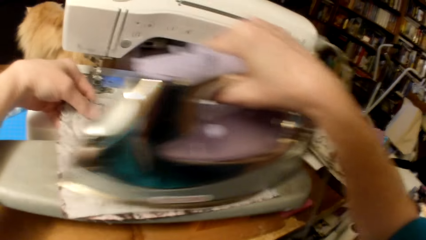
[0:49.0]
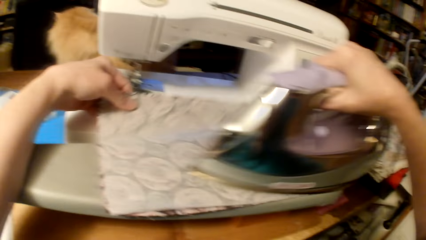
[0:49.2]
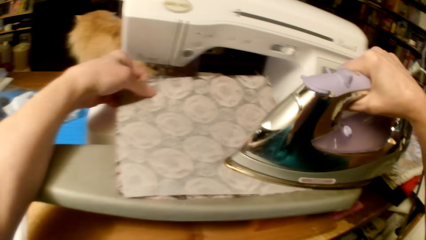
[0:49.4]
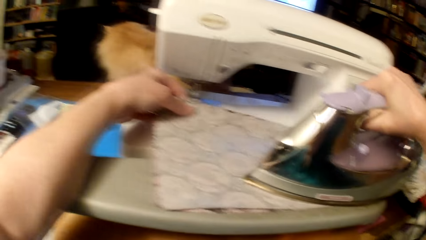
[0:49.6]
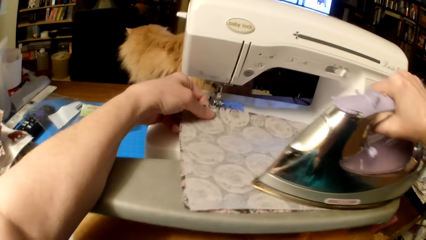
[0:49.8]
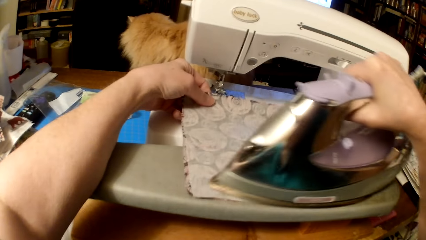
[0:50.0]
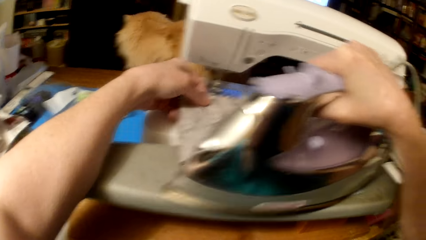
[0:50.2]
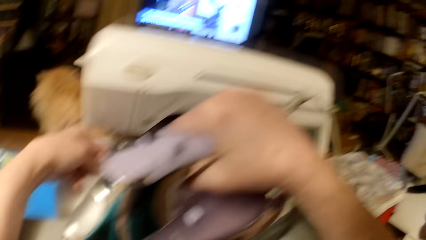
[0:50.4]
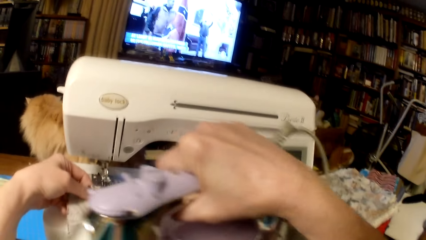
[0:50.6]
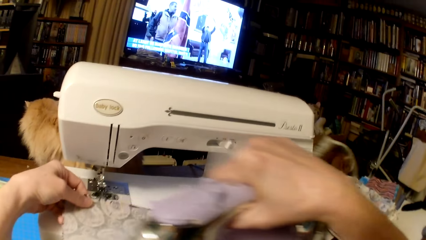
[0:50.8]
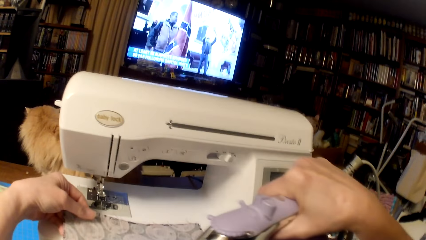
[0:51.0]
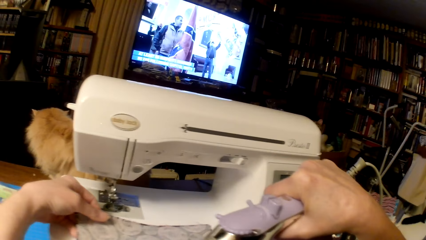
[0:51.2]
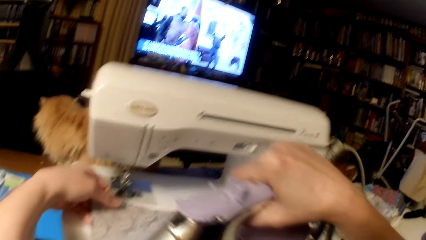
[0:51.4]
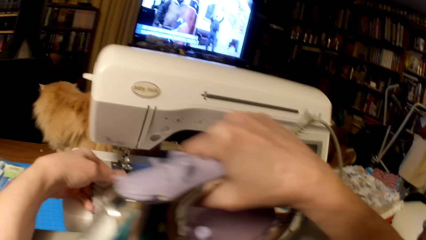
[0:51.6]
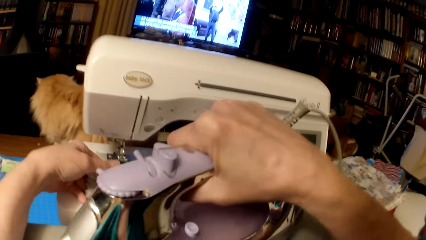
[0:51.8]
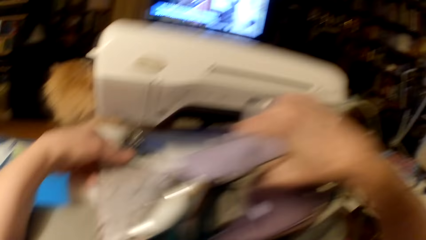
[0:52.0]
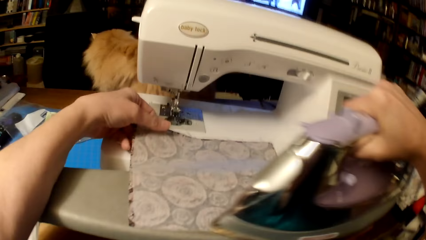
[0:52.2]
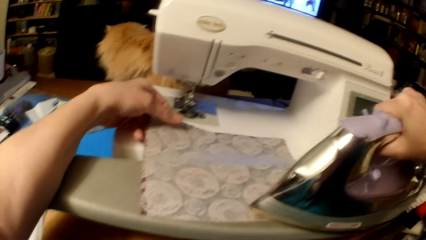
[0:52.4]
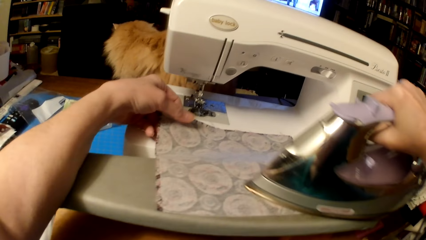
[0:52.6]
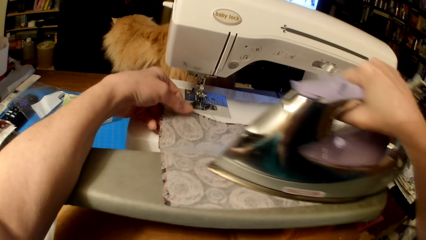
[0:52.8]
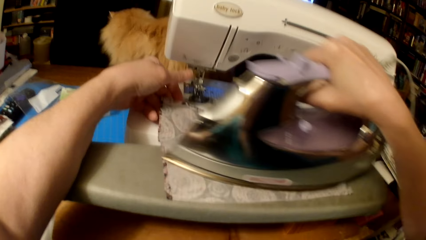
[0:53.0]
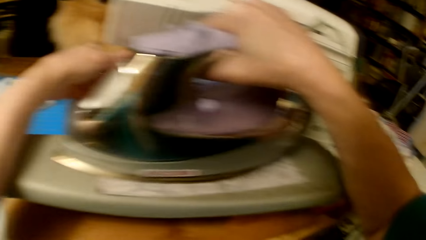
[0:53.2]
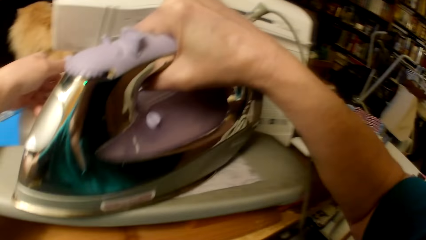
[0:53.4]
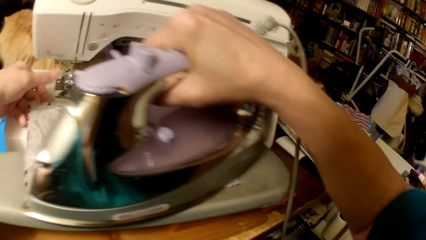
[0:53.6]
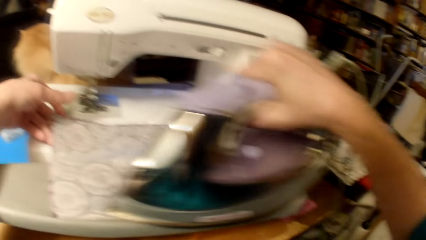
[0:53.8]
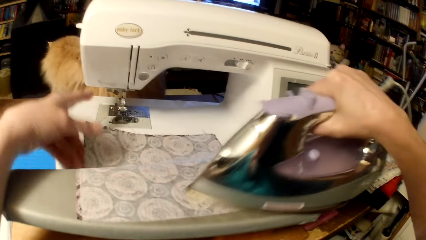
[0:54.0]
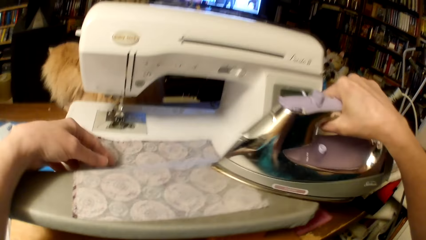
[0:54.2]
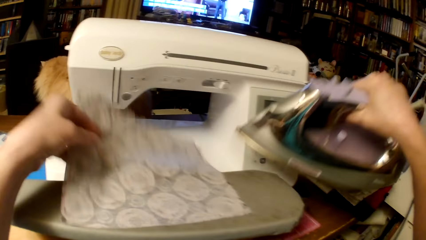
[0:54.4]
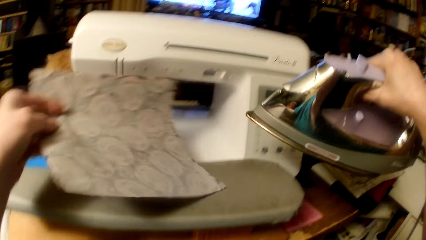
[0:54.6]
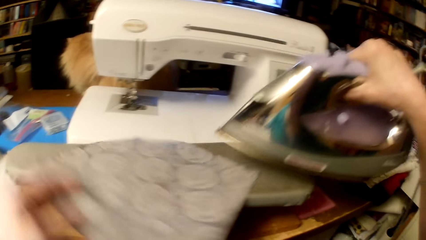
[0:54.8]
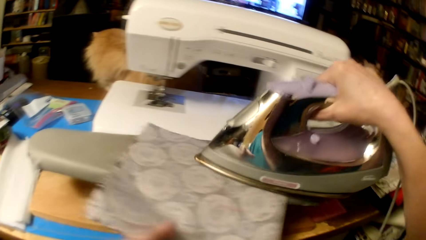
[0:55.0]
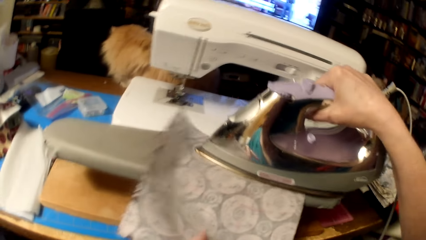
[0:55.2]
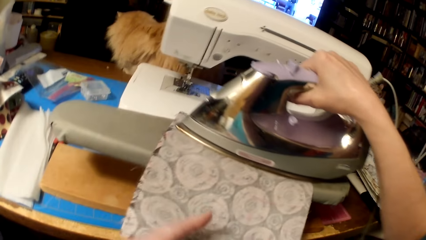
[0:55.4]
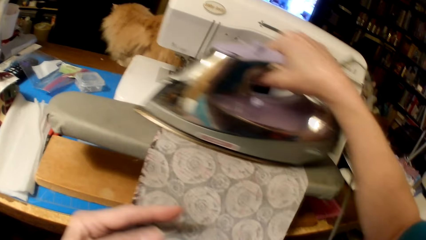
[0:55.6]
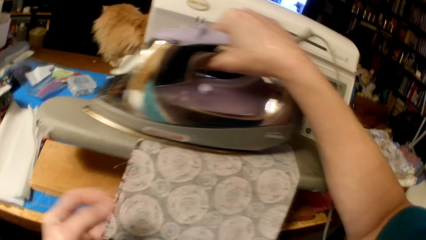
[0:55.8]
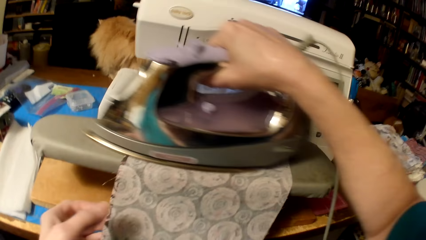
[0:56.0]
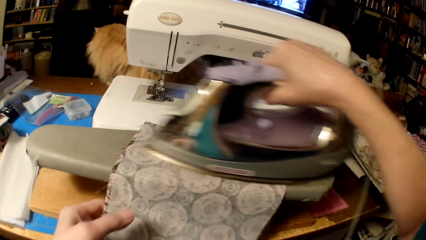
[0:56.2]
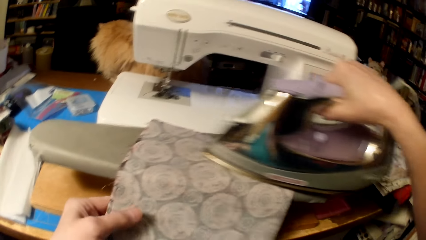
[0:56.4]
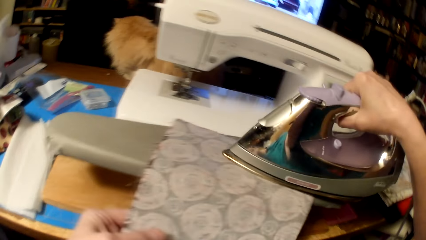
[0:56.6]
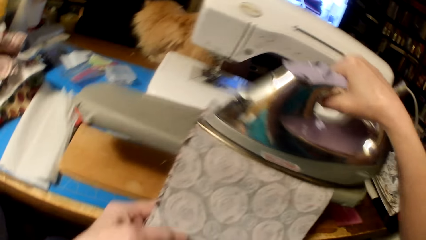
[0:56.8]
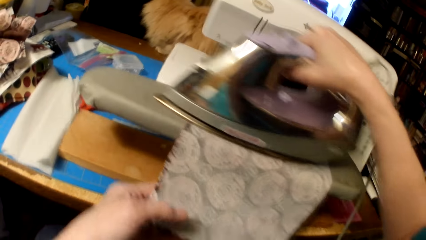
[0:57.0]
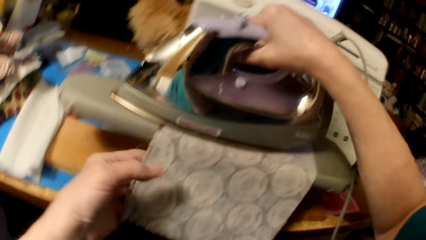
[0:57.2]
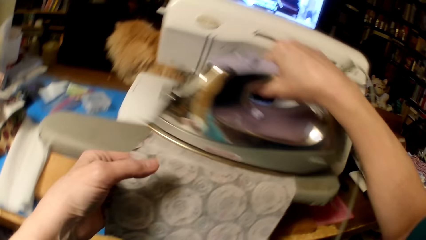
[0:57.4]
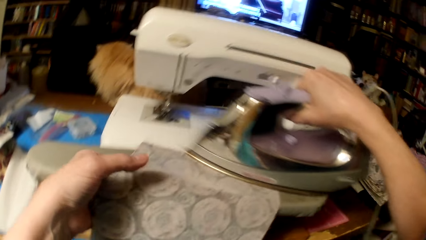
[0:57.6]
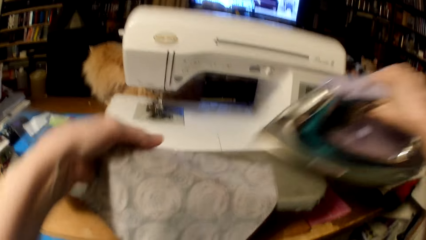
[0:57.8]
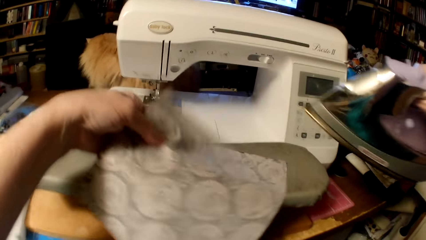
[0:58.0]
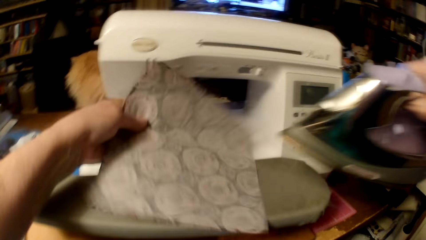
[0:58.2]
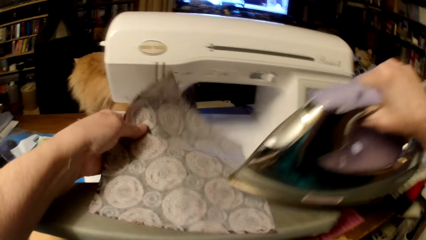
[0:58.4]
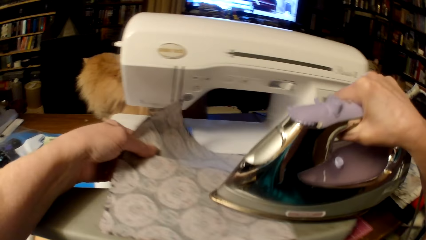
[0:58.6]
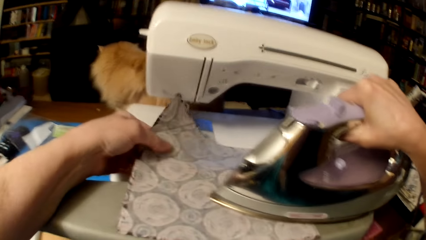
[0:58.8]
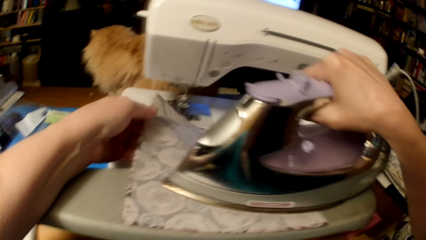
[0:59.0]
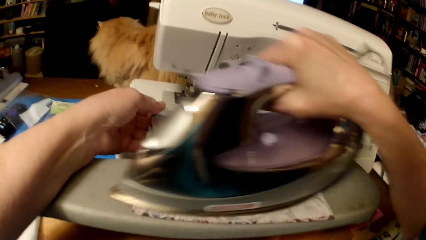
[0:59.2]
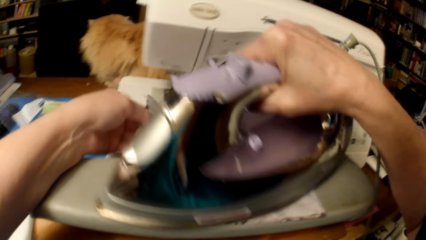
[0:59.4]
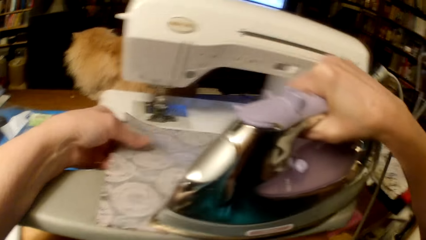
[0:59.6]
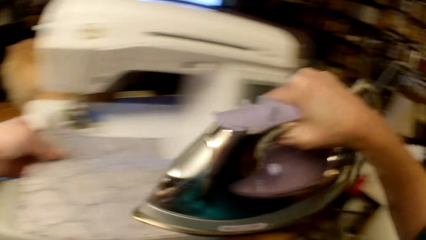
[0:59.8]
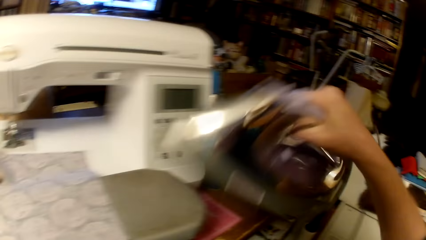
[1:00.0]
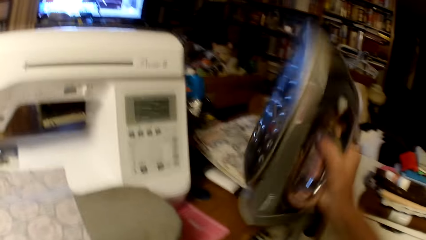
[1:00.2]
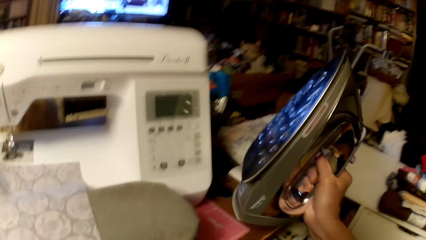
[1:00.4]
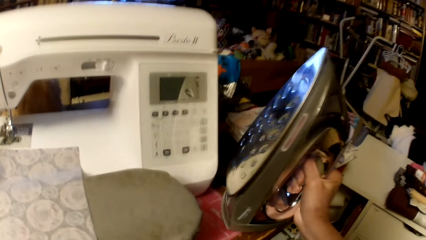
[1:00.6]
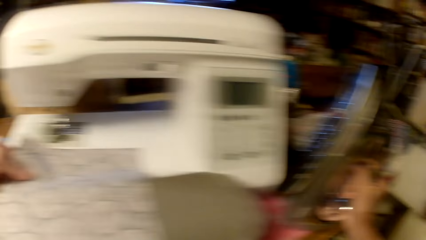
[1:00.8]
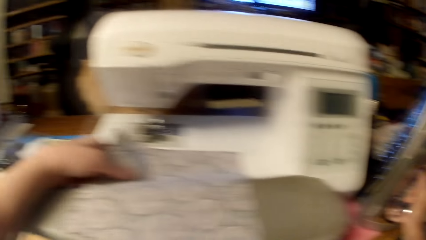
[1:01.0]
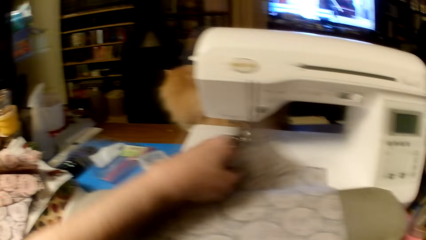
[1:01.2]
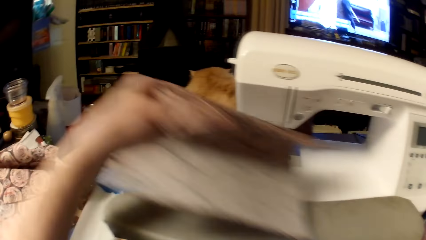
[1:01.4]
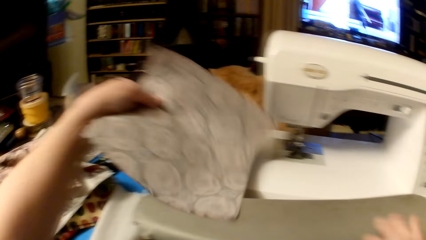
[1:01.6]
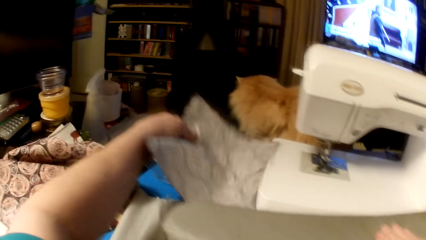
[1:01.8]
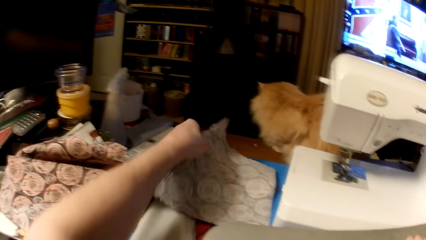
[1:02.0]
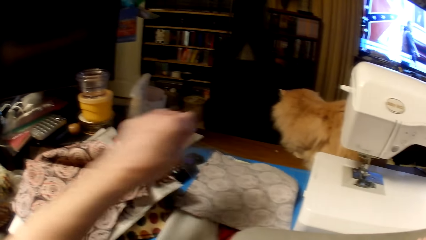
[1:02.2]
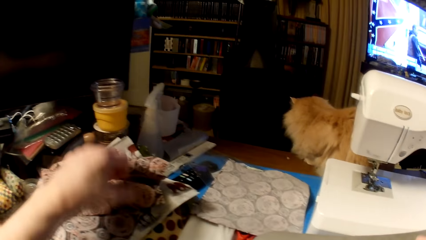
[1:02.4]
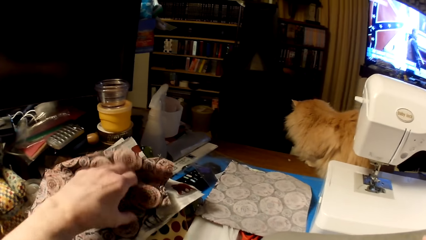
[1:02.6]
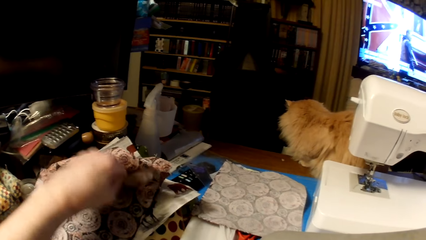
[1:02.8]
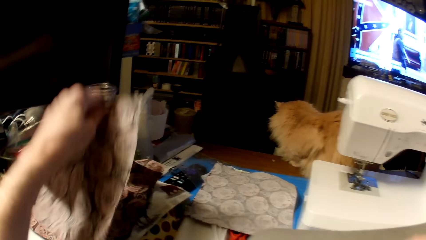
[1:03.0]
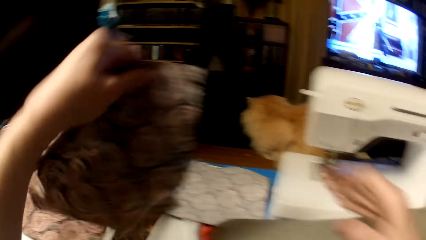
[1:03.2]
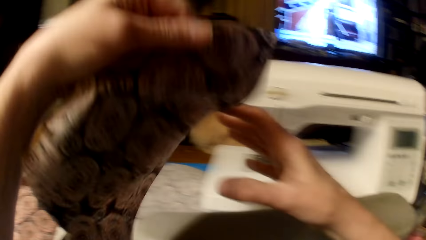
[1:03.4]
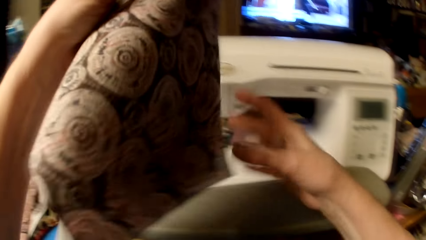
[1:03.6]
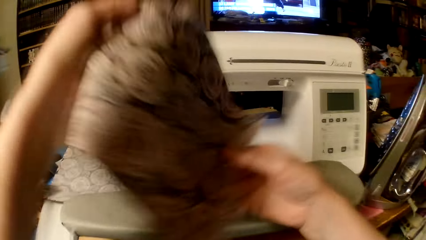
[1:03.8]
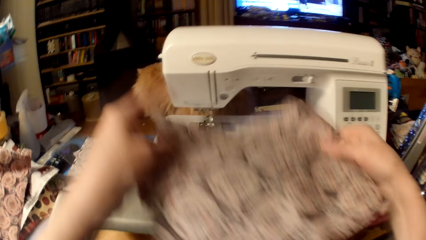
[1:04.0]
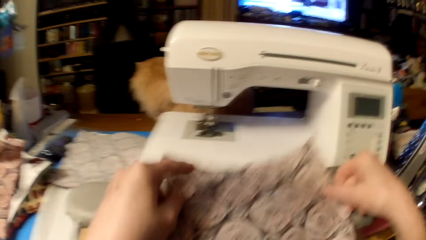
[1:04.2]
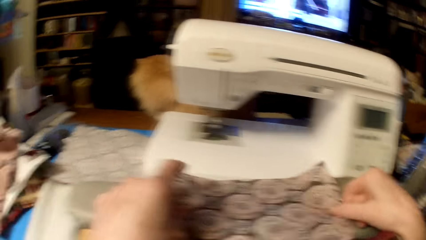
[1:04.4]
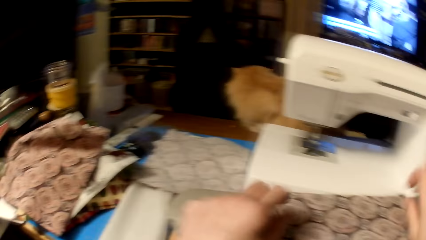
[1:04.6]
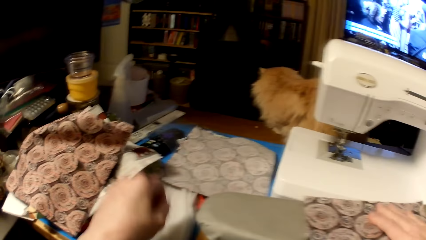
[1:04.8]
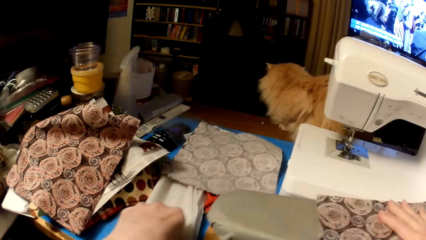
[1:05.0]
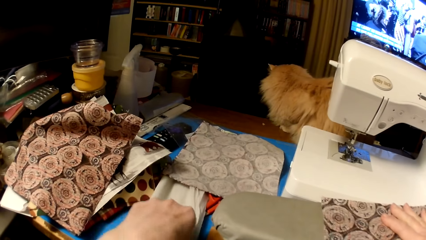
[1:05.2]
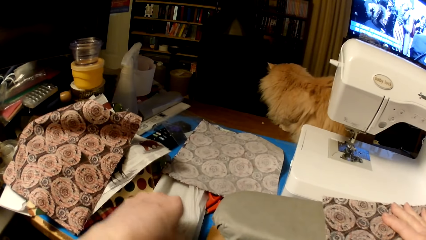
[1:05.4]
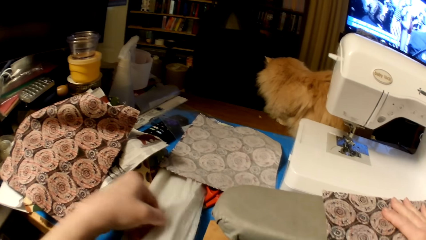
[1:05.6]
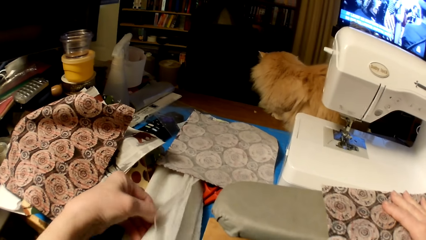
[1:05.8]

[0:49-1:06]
The camera wearer turns the piece of cloth and the fabric. They iron the sheer fabric. They move the piece of cloth and the fabric. They put the iron box on the table. They lift the sheer fabric, and put the piece of cloth and the fabric on the table. They pick another piece of cloth. They put the piece of cloth on the ironing board.
